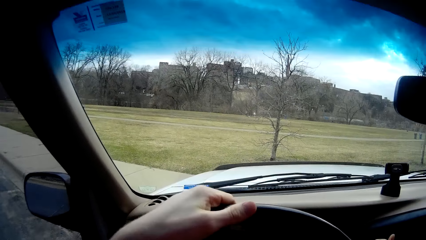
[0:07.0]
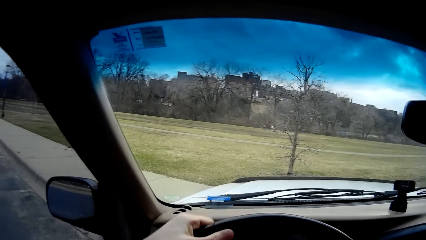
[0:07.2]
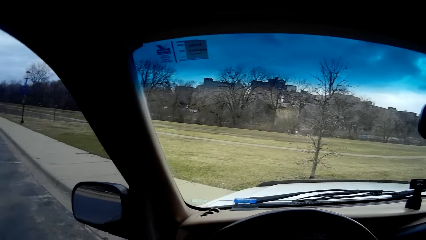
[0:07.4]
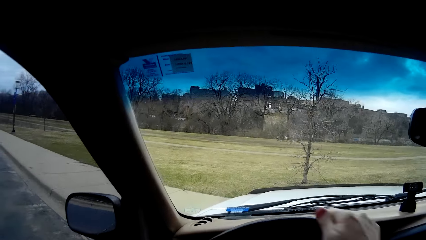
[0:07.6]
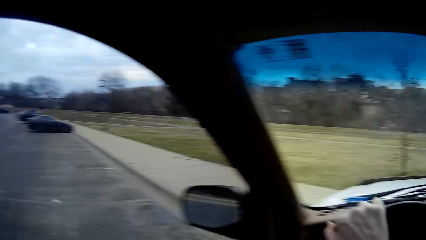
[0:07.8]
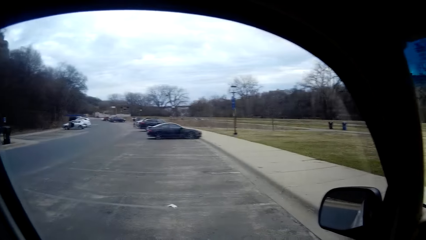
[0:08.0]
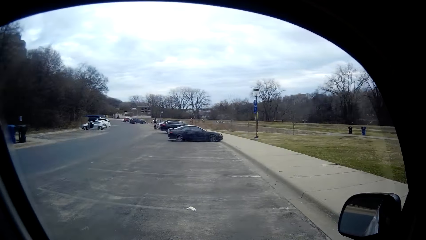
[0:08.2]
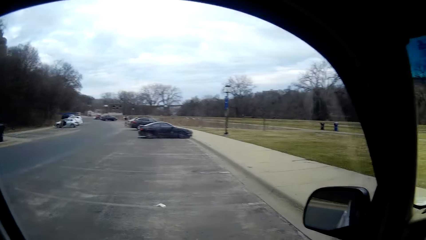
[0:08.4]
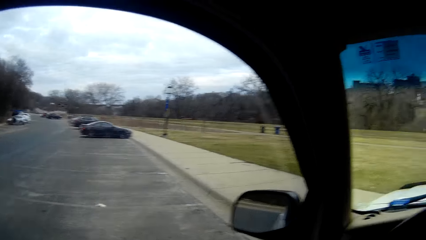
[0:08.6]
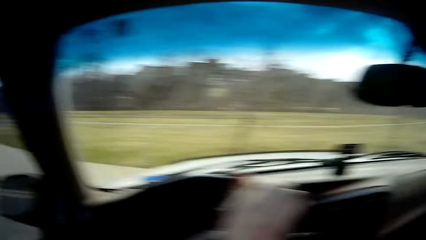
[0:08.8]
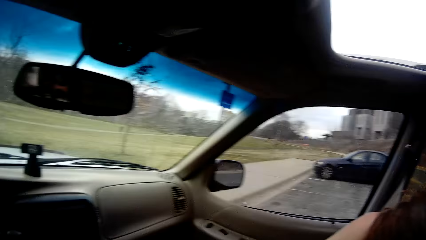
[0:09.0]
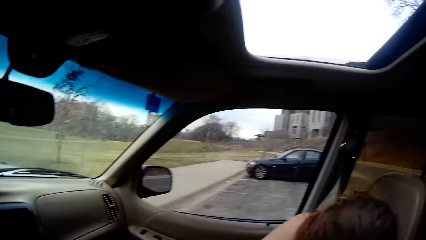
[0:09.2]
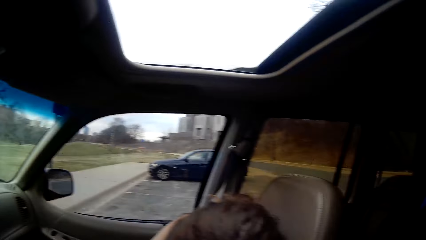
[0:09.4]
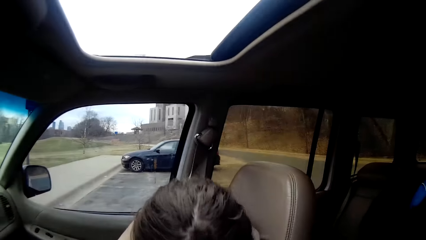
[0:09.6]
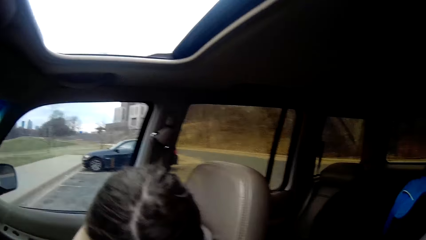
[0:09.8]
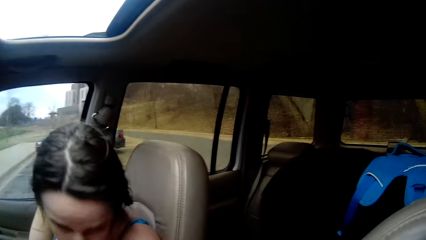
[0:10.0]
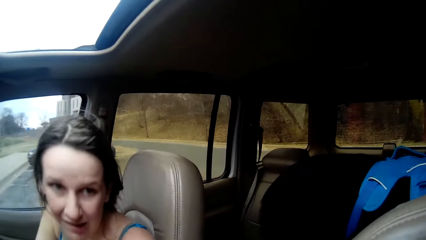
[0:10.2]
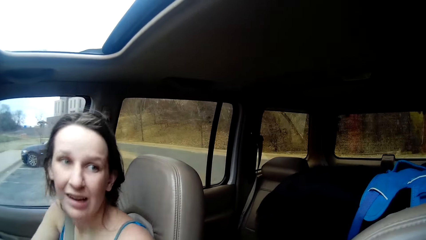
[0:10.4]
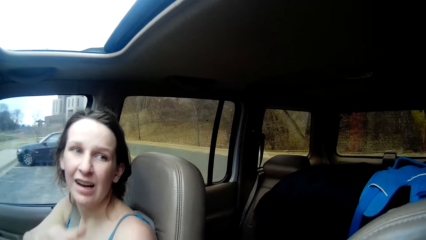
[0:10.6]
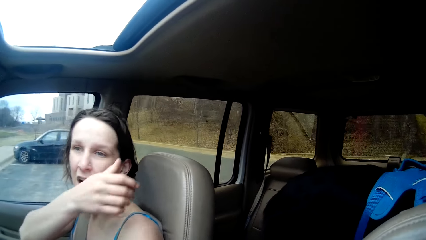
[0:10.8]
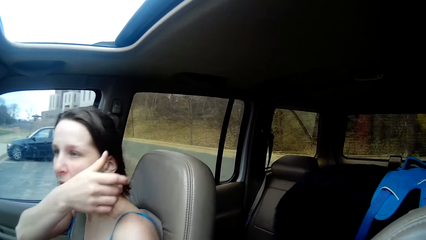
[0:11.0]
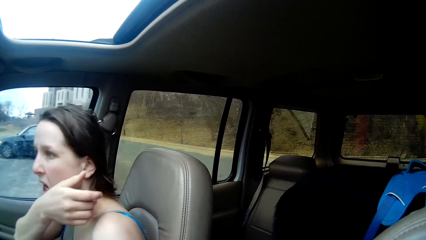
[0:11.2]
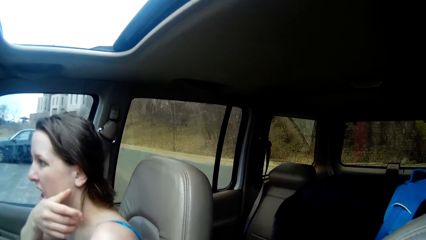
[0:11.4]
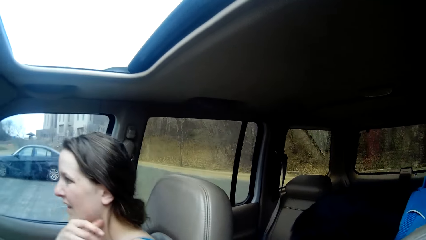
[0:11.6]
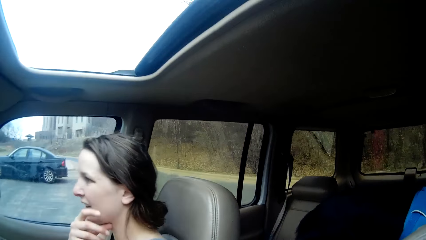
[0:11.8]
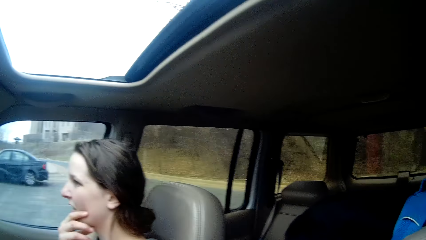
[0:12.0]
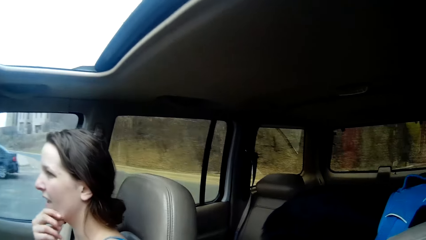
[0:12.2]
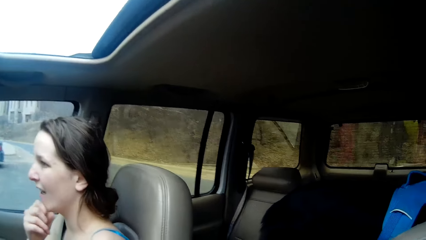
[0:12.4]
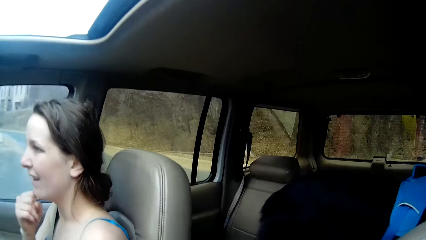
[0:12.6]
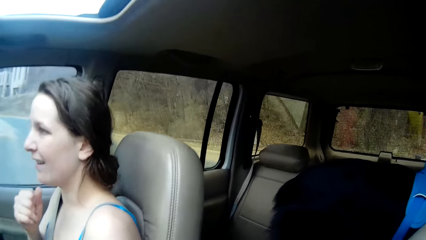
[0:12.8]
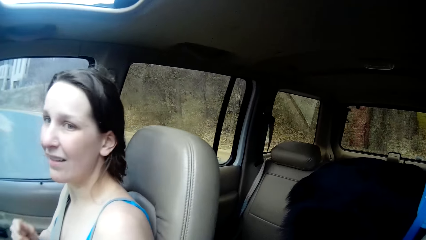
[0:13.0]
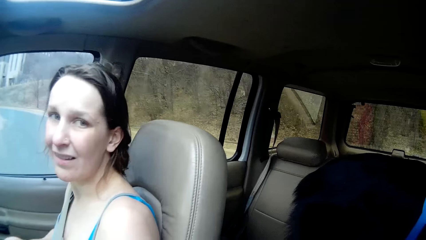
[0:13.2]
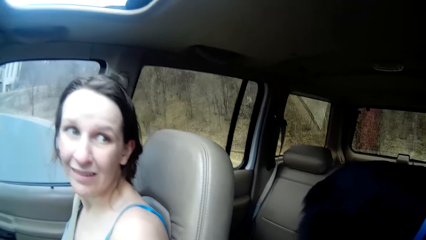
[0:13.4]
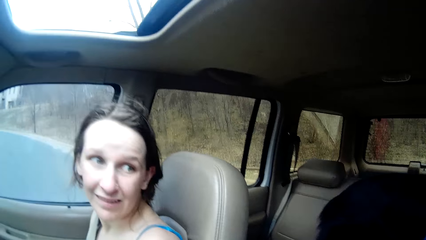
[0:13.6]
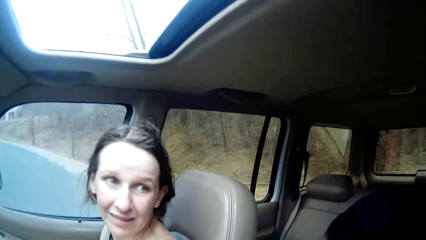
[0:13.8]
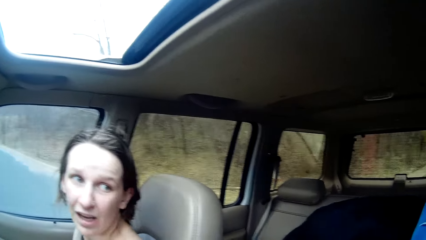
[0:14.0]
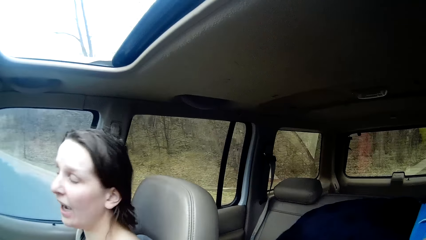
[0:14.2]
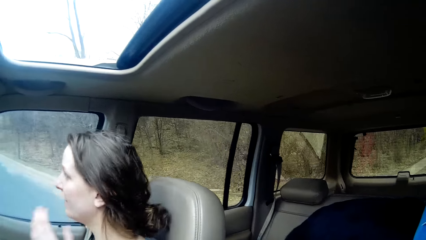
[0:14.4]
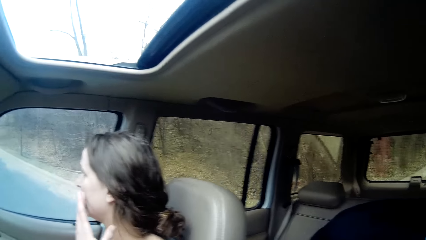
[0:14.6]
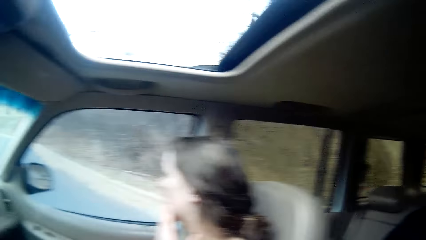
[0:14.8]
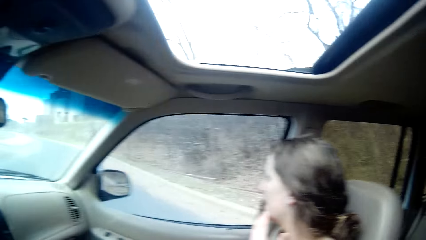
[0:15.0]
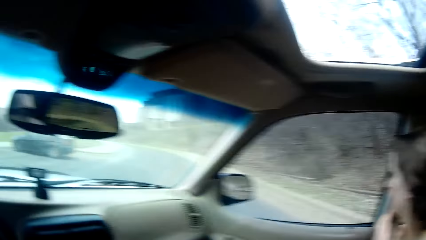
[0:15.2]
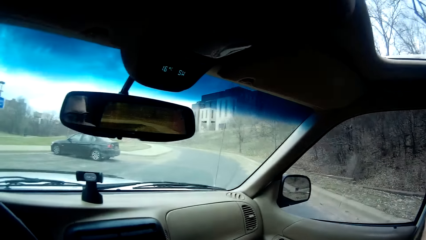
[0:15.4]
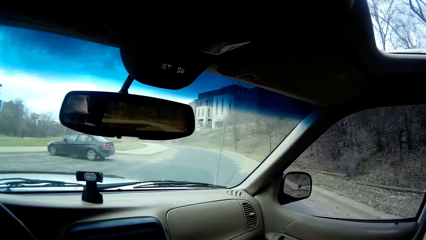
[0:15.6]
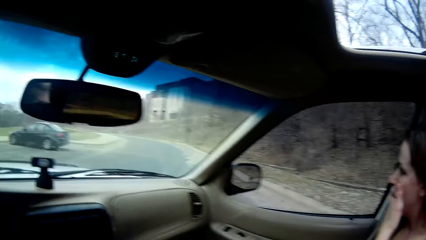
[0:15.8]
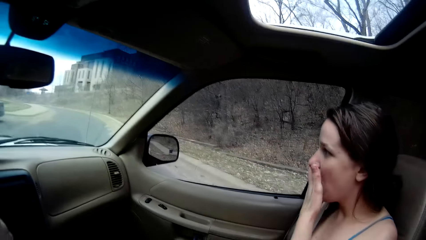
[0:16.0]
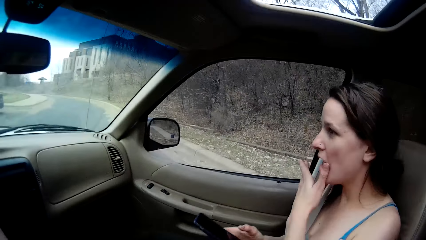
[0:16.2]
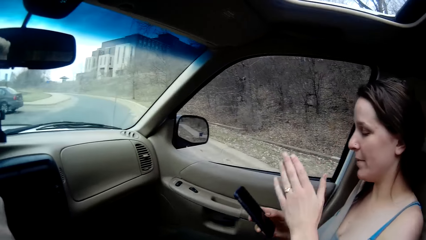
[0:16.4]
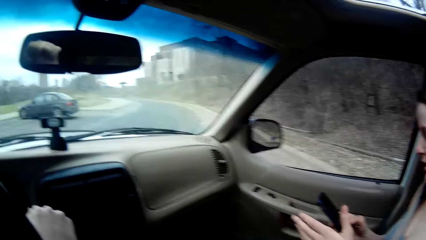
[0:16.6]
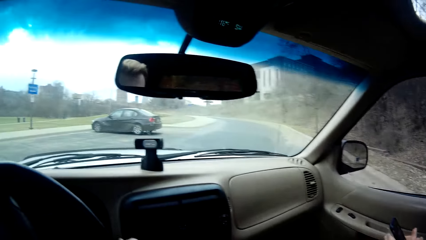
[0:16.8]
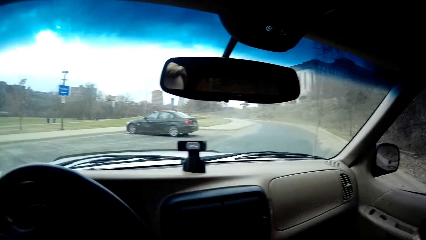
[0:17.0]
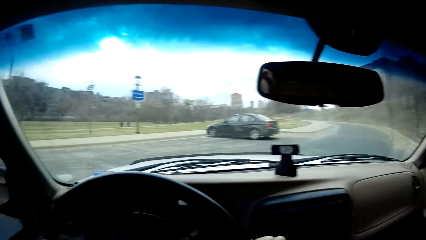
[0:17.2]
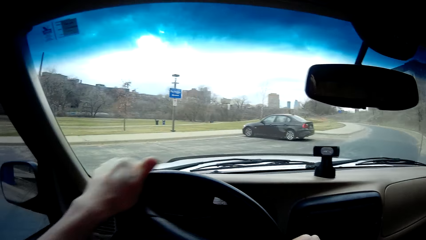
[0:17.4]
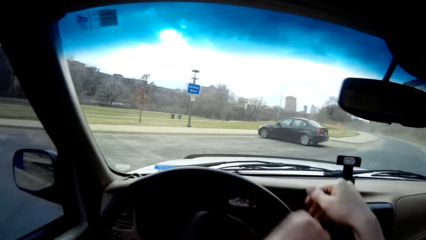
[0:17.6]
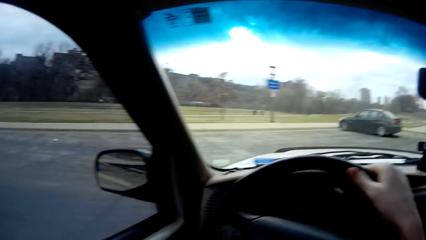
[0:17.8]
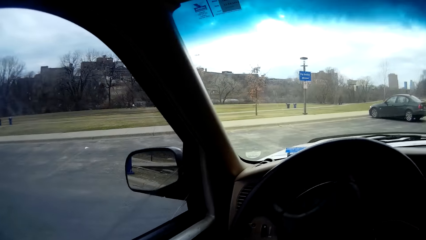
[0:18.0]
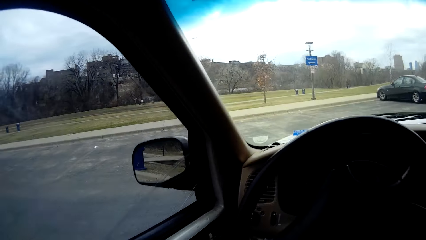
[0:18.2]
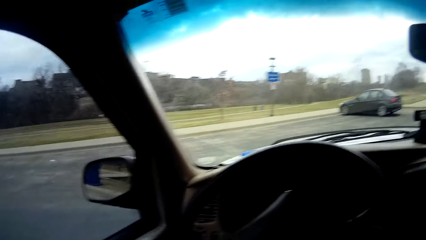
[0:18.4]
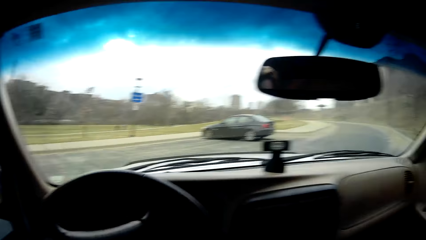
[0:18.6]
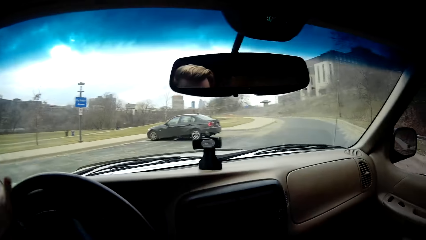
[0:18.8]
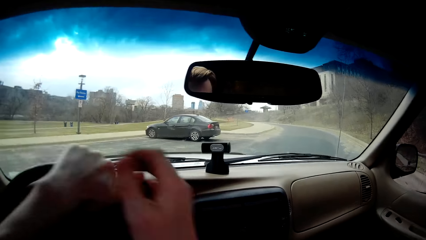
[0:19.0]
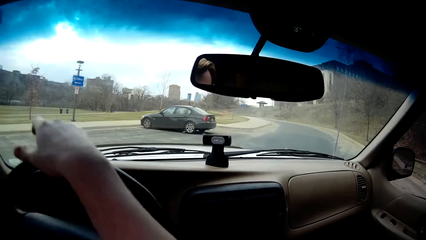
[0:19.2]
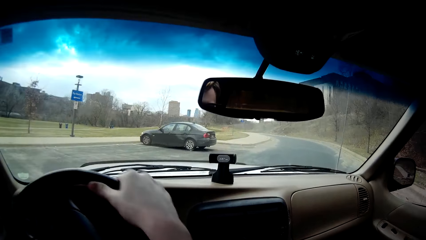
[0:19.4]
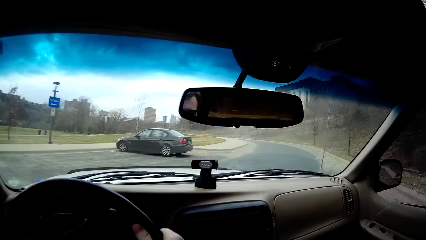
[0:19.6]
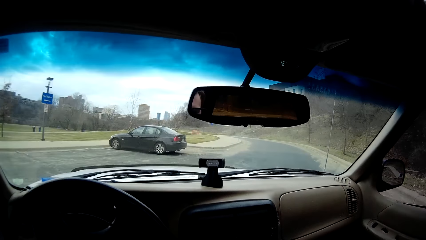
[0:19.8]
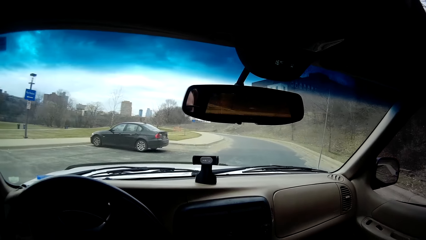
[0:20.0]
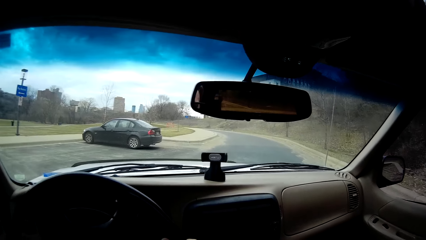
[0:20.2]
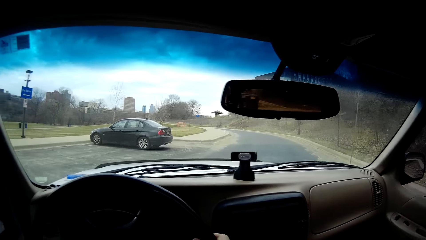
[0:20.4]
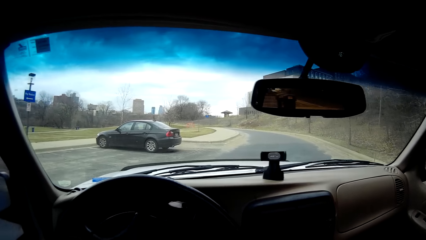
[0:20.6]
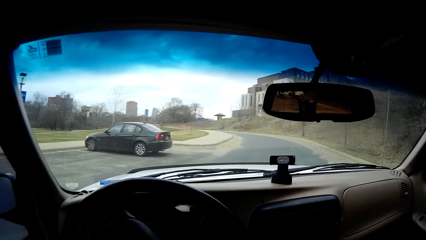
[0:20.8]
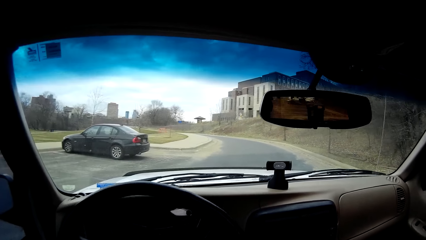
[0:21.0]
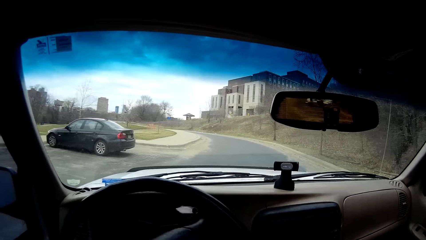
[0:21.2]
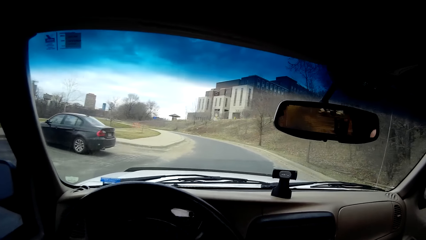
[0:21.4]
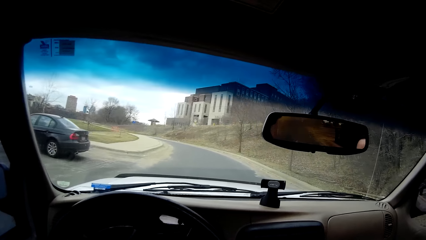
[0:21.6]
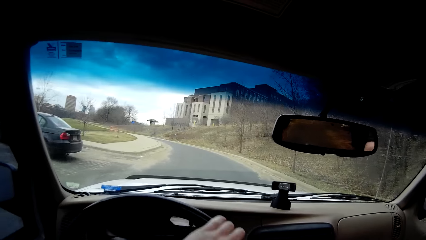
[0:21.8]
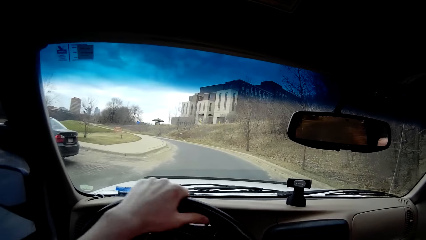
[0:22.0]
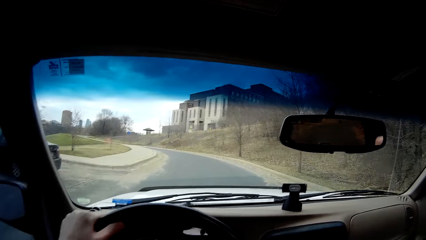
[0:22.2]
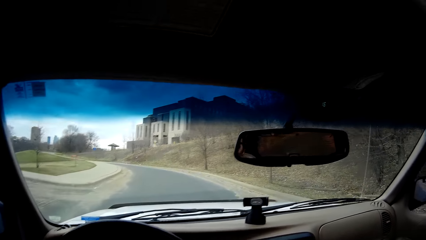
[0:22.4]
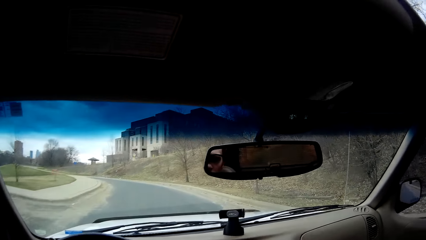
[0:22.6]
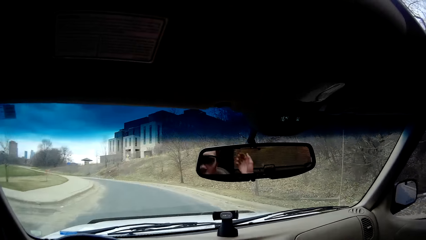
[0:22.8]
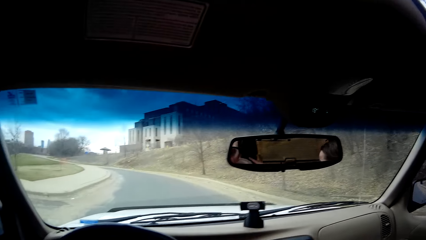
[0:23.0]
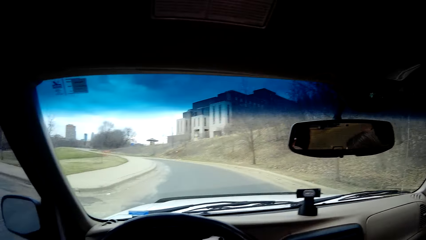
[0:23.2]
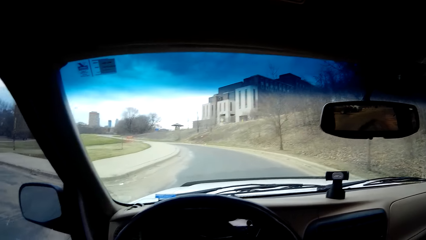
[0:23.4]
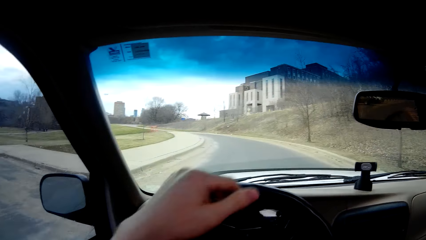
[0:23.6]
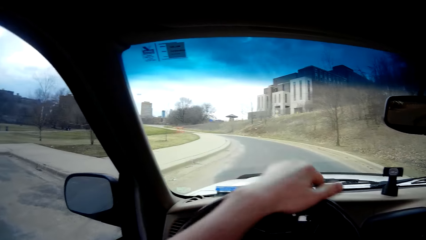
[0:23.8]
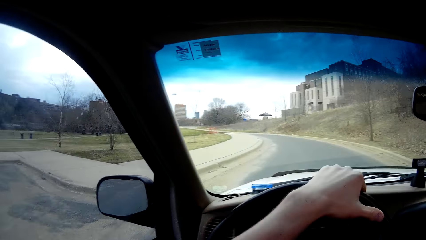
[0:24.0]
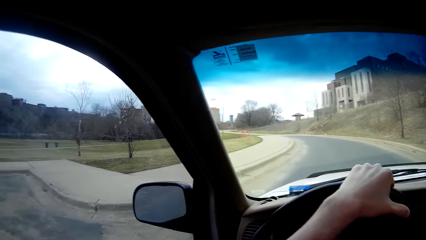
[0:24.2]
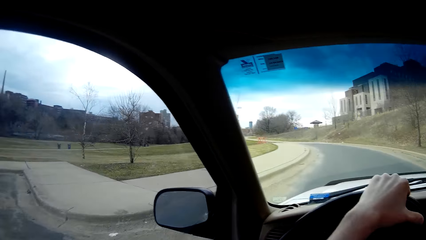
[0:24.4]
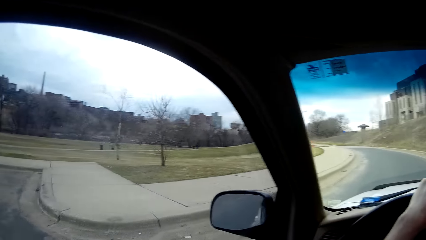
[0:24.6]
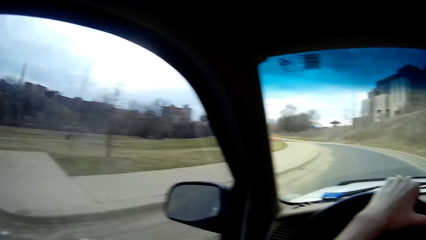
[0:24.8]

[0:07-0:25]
The camera wearer touches the steering wheel. They drive the car. They look sideways at other cars parked on the road. They look sideways at the other cars again. A woman bends her head. The woman lifts her head. The woman touches her face. The camera wearer discusses with the woman inside the car. They drive the car. They drive.
